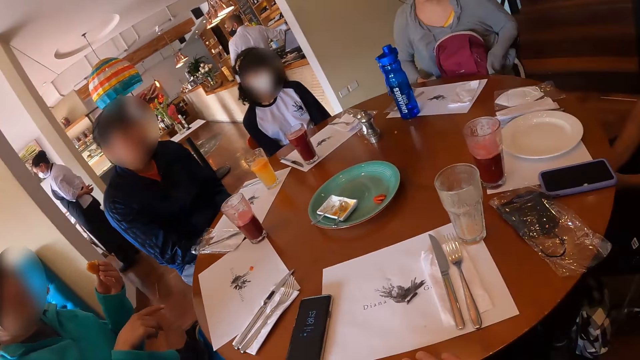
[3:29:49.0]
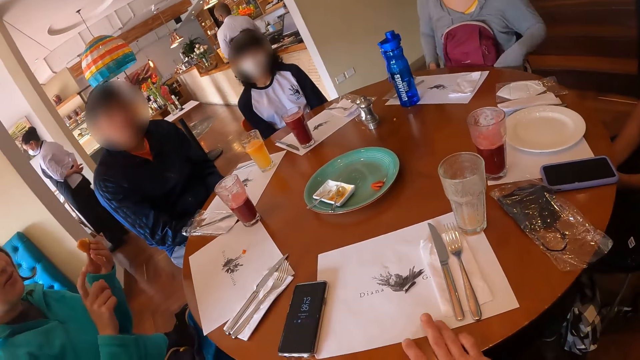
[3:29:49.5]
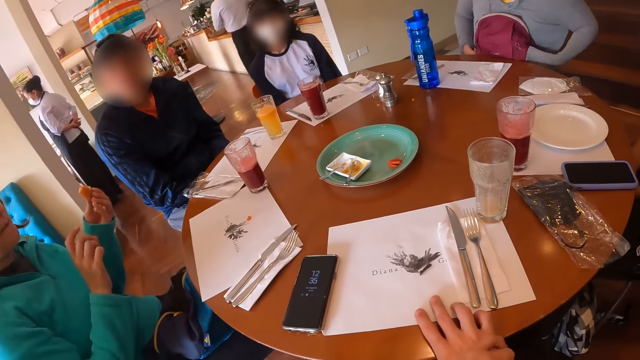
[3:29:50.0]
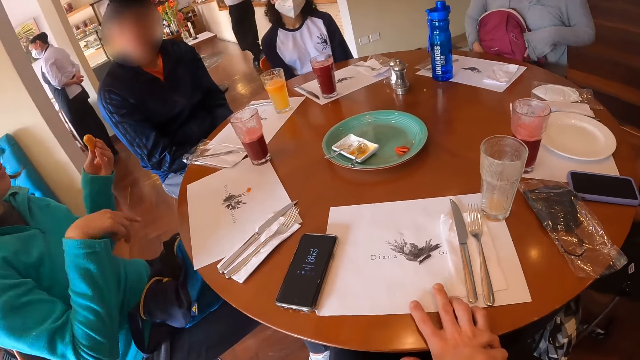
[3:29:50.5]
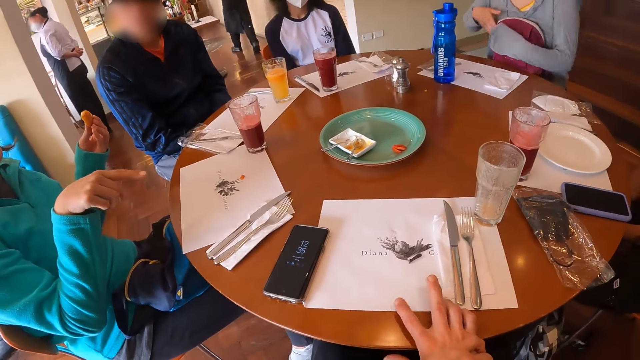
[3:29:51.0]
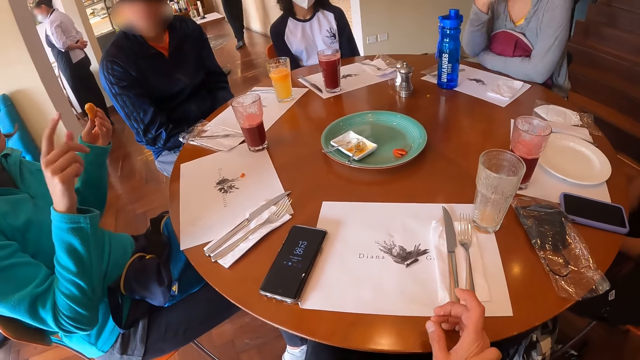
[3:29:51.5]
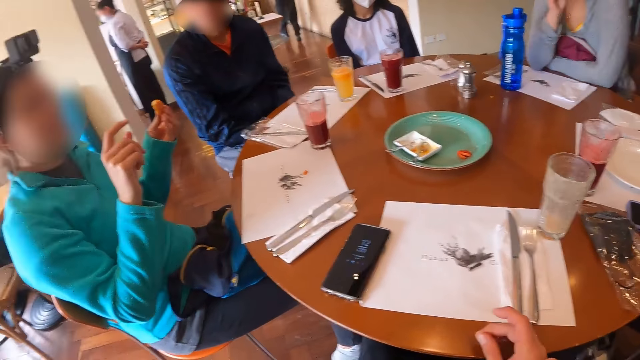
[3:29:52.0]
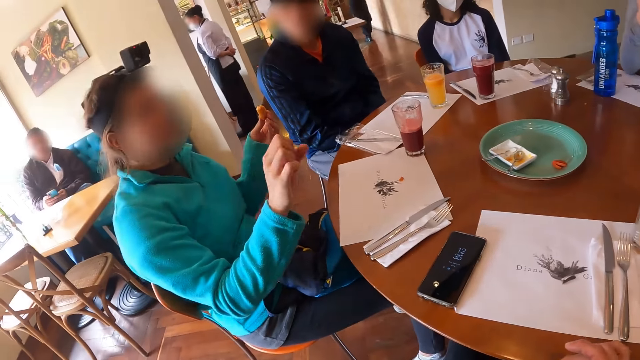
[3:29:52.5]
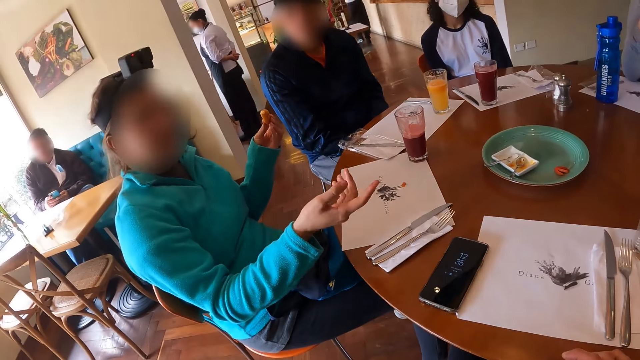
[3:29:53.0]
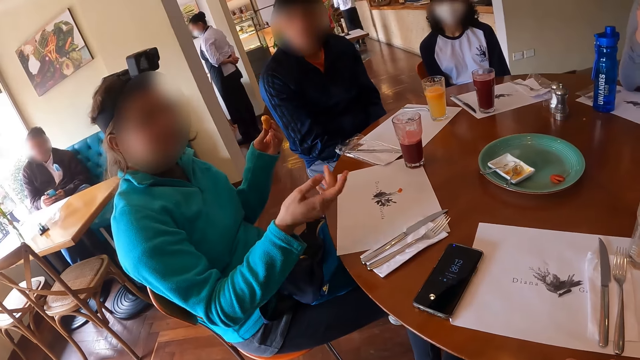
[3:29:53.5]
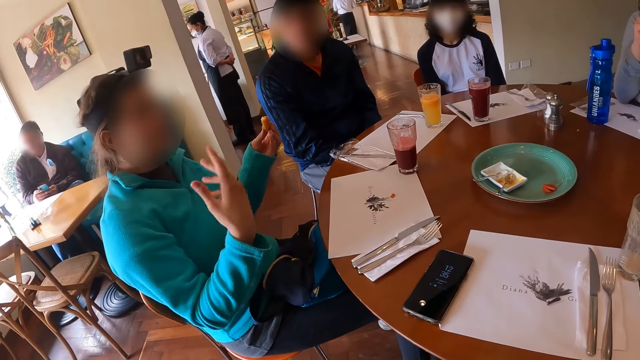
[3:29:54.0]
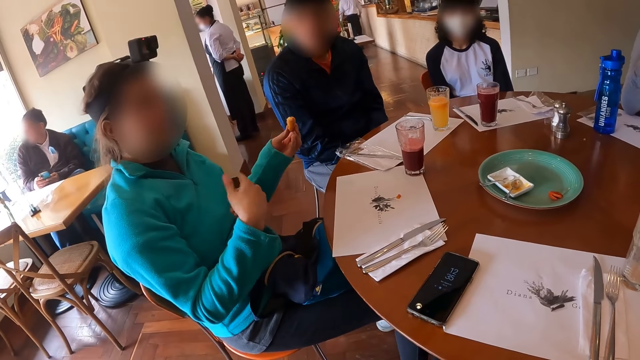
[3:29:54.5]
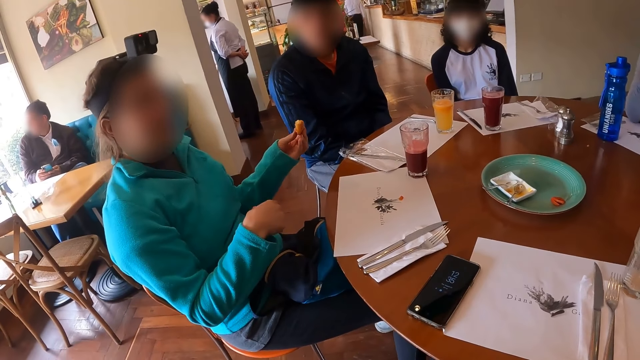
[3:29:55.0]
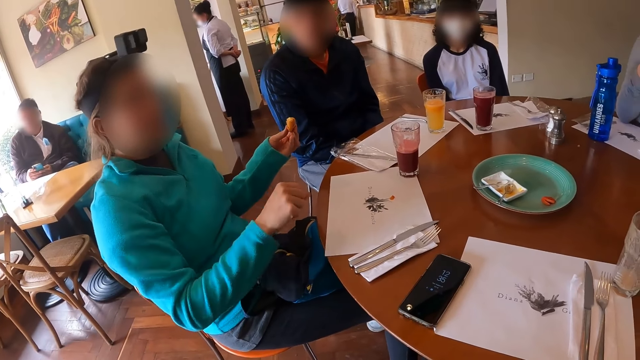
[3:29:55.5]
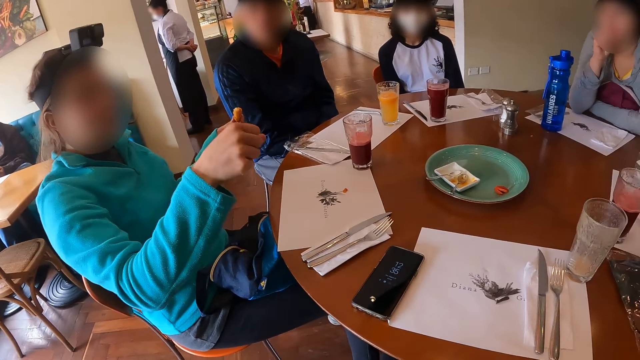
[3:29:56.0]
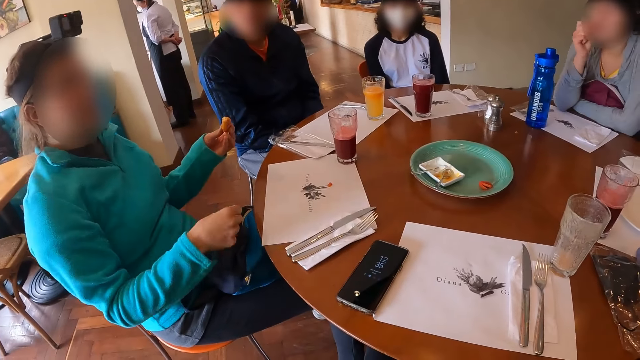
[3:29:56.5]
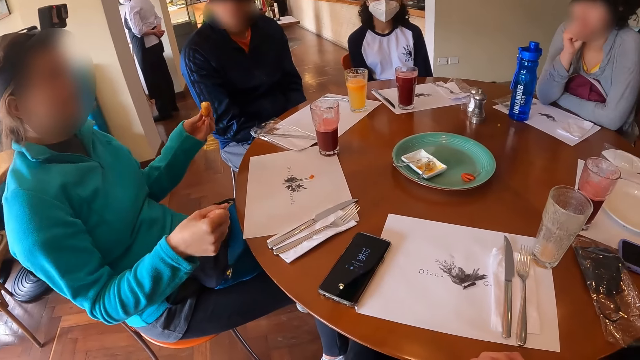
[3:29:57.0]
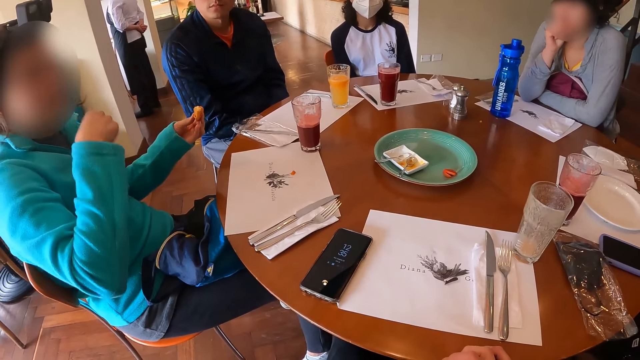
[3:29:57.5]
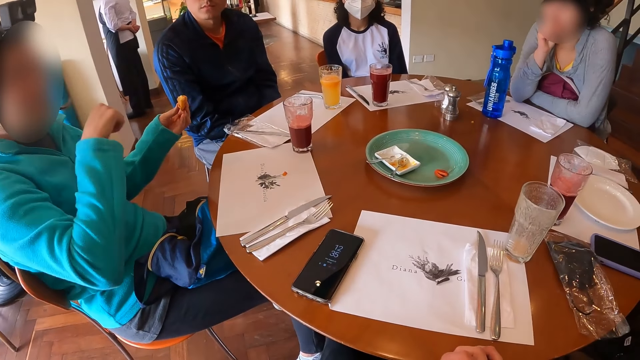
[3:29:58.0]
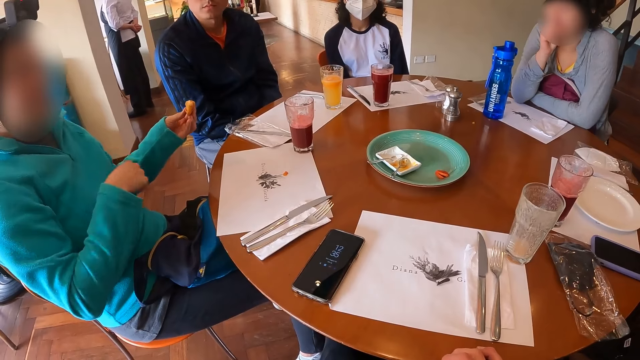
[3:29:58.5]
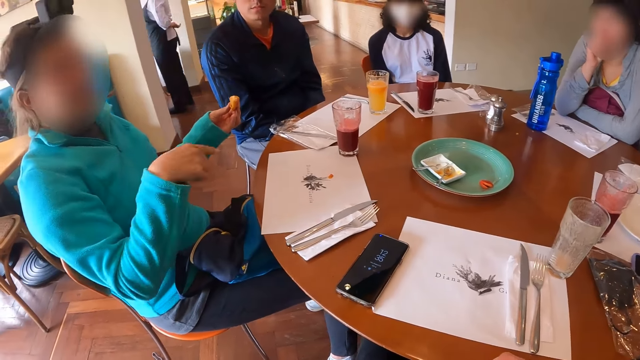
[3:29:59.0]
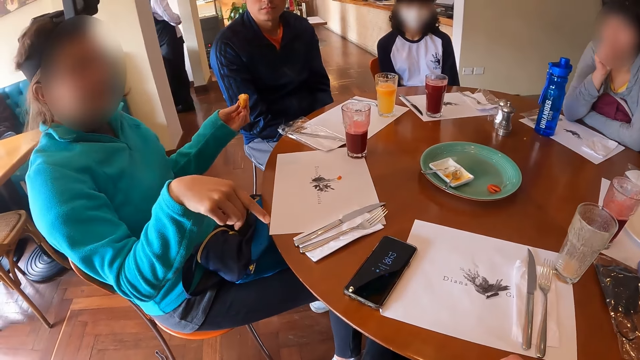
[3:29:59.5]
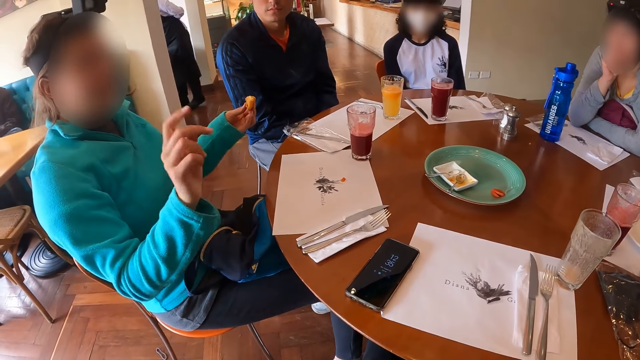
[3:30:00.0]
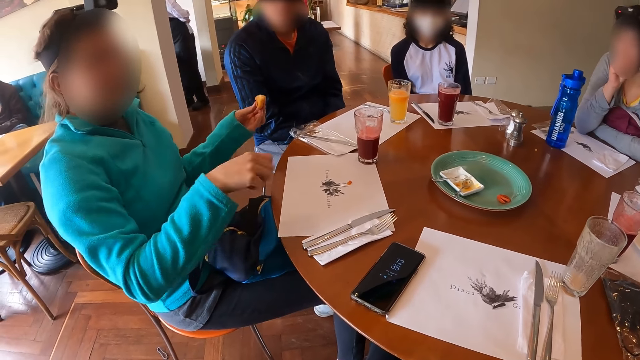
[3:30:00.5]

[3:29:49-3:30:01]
A person adjusts their posture and leans on the table.

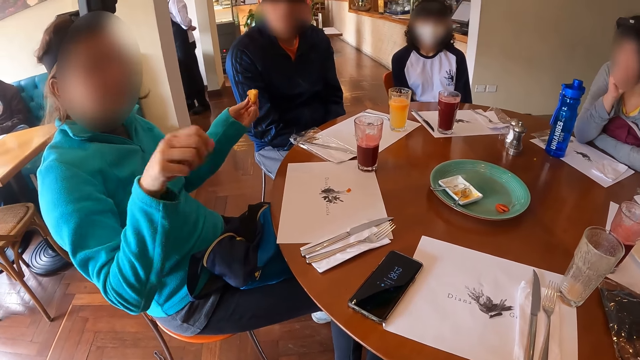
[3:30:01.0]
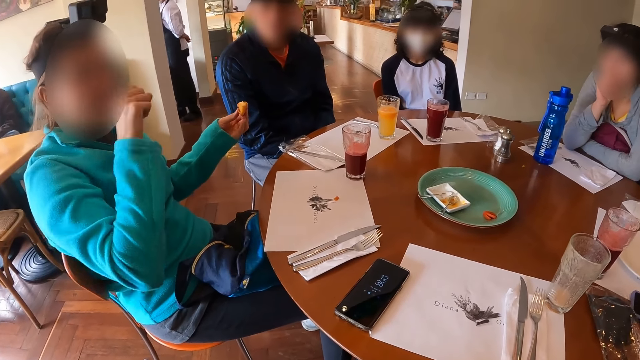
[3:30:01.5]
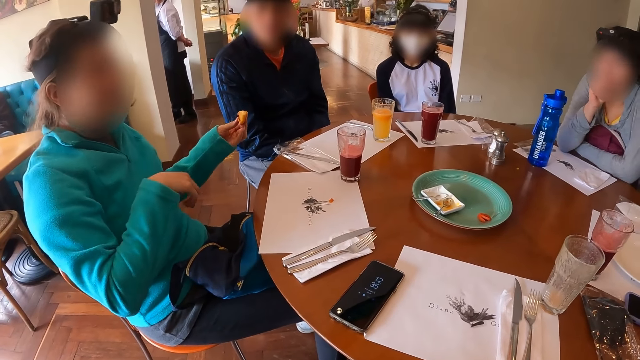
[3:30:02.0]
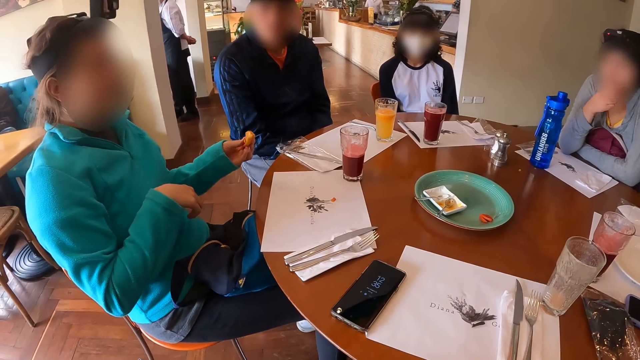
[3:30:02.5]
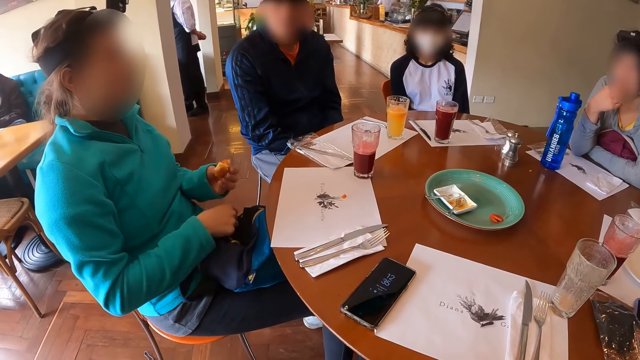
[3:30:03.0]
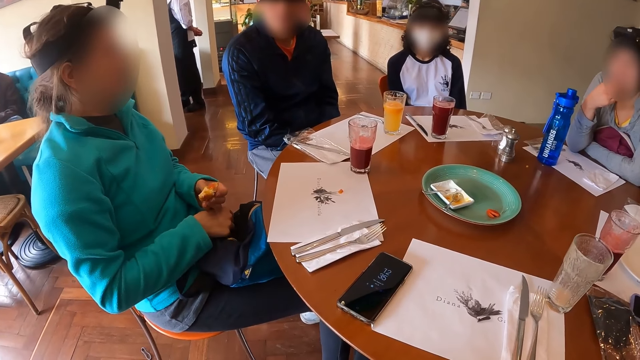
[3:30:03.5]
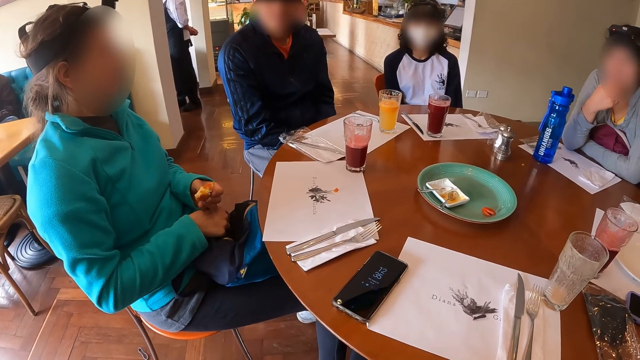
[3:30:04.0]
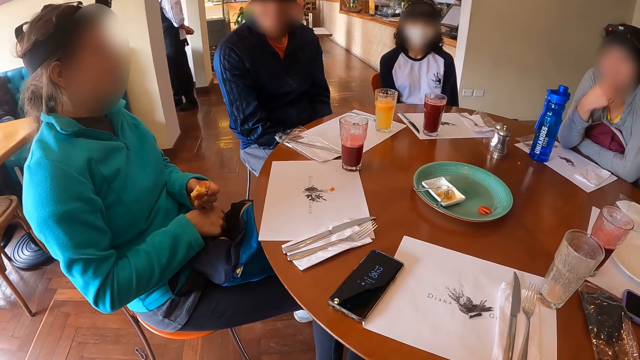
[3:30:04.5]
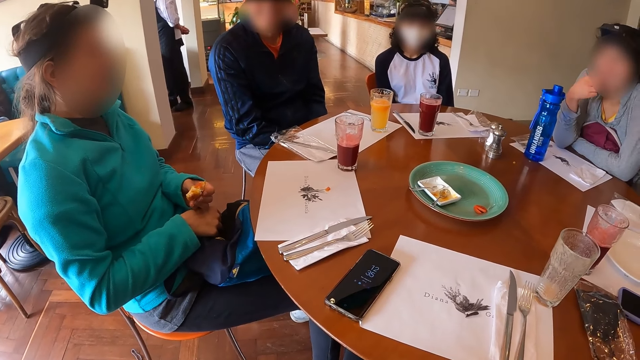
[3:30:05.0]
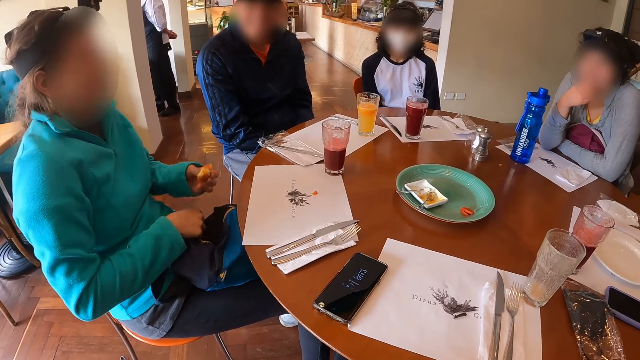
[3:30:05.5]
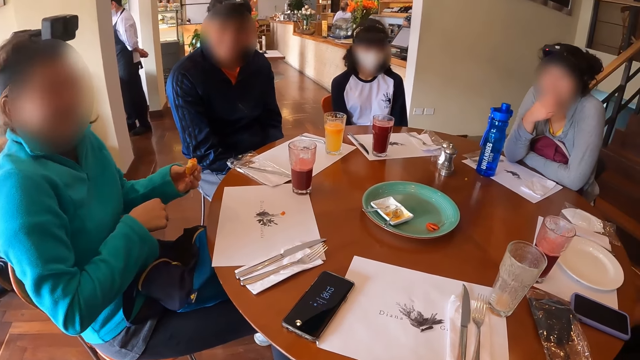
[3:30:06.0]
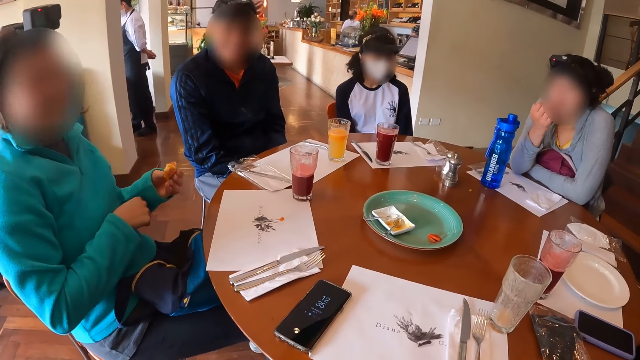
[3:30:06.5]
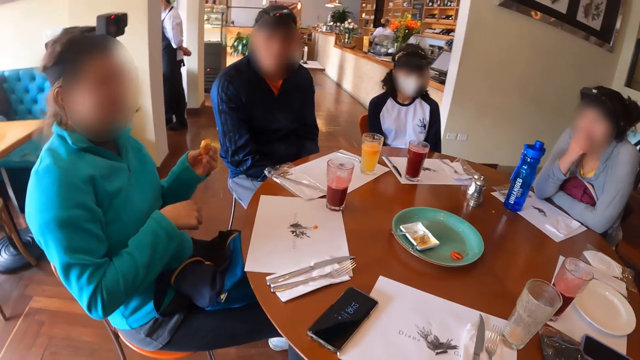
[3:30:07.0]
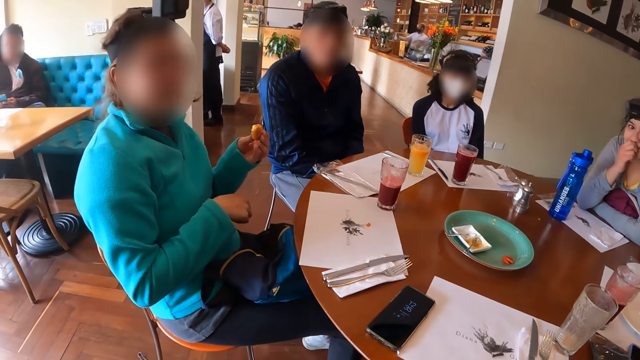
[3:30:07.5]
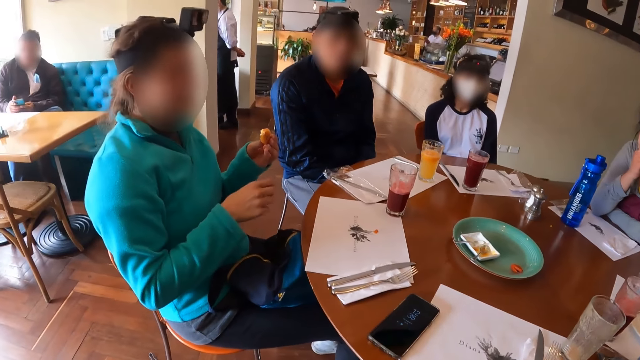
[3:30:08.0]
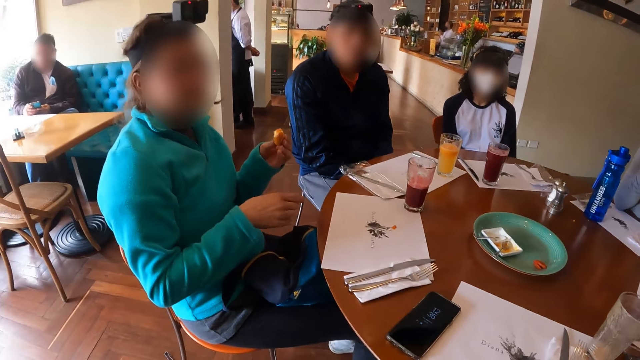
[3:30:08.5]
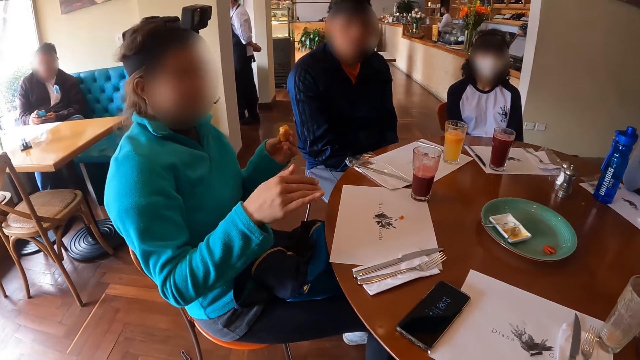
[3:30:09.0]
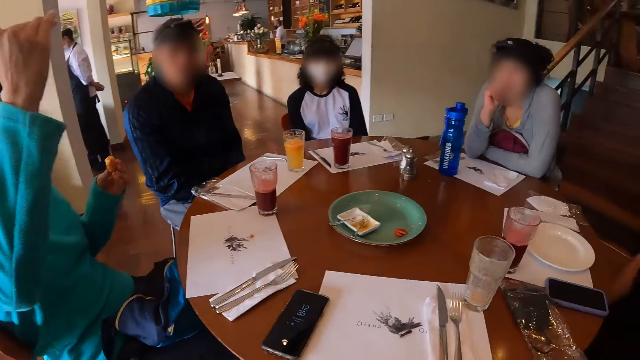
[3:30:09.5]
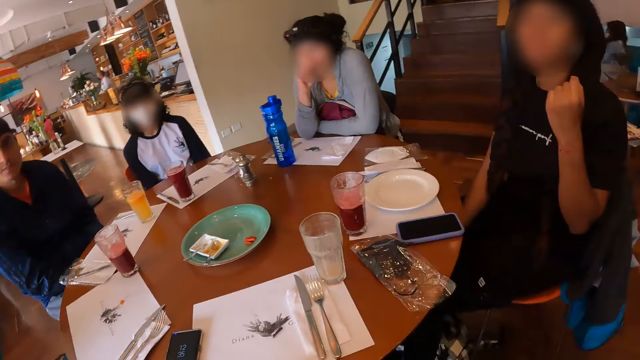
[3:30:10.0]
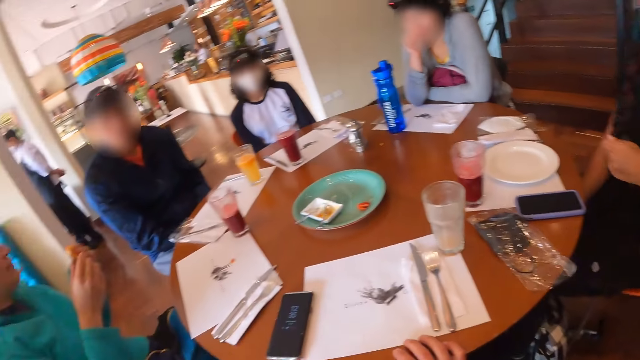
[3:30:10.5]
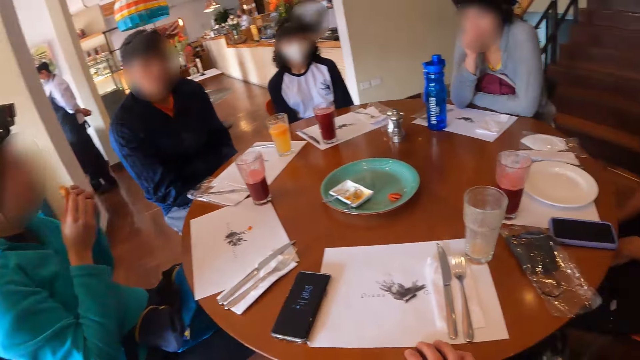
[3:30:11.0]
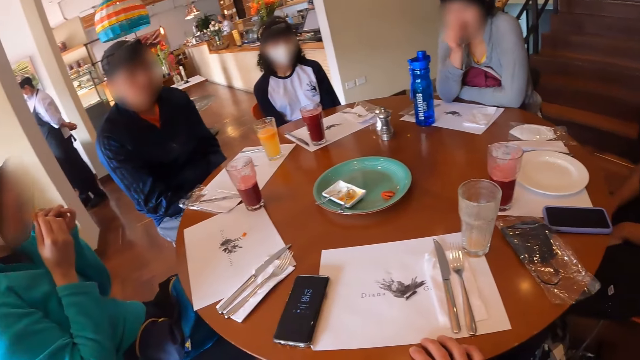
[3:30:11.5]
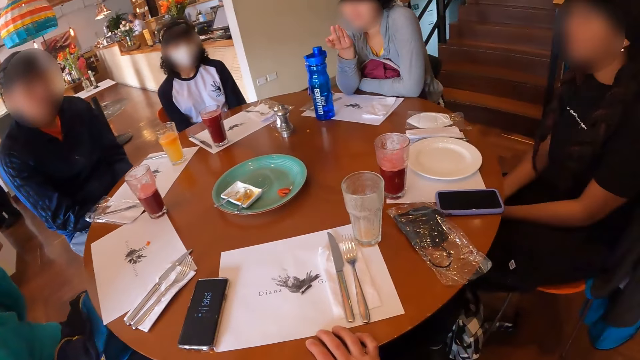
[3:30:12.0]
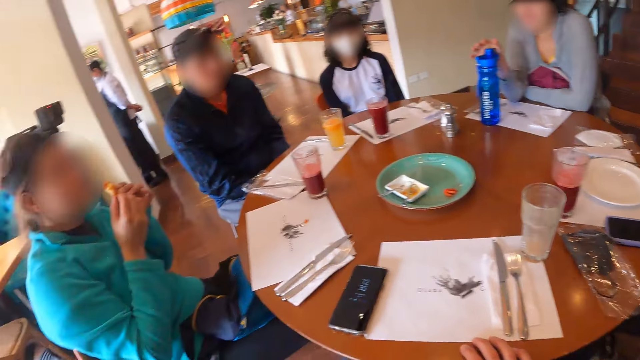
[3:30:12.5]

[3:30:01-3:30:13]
A woman eats the cheeseball or snack piece in both hands.
